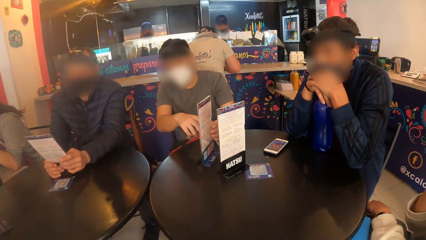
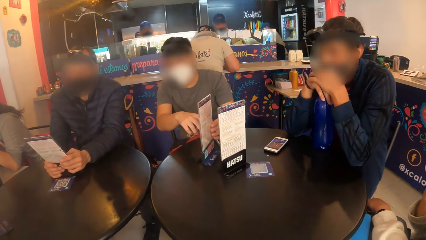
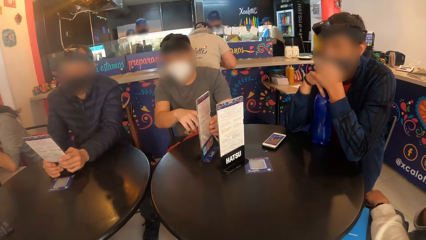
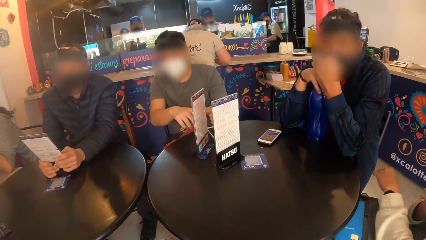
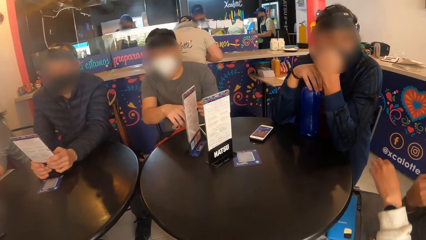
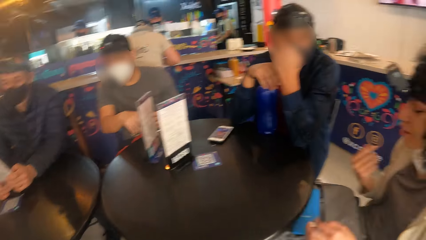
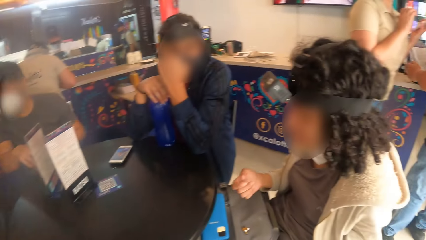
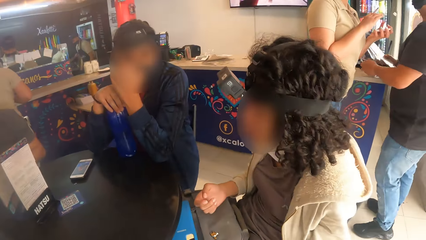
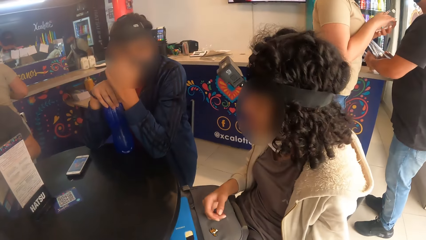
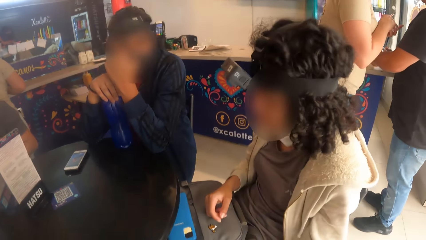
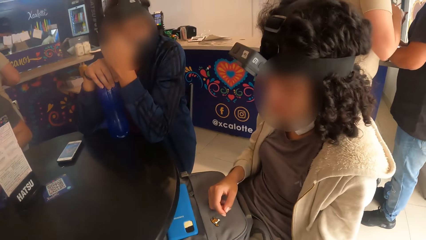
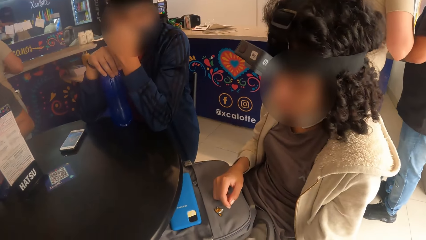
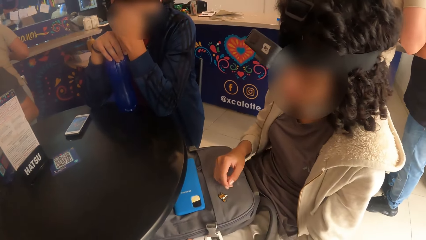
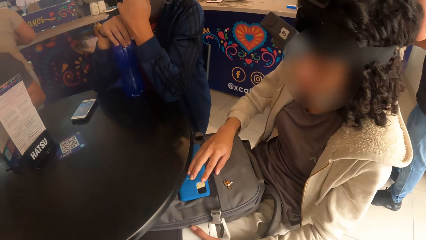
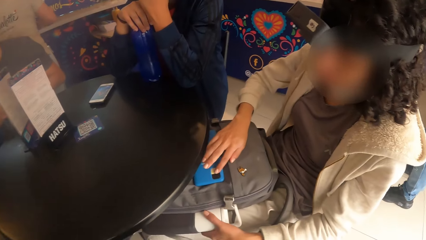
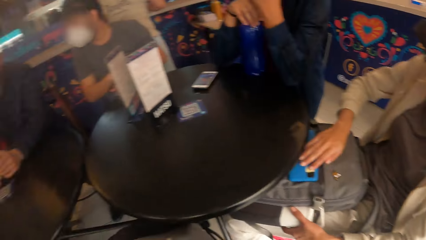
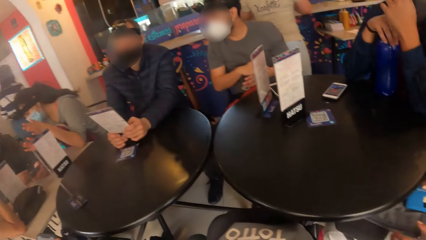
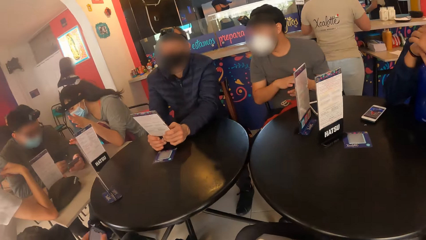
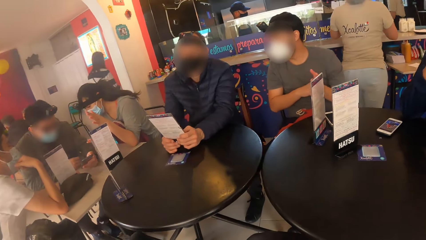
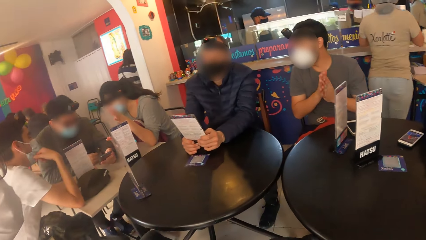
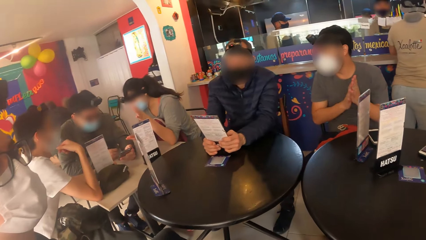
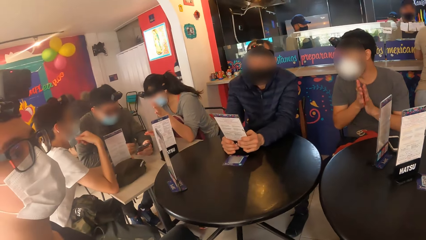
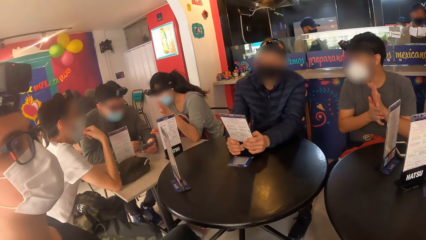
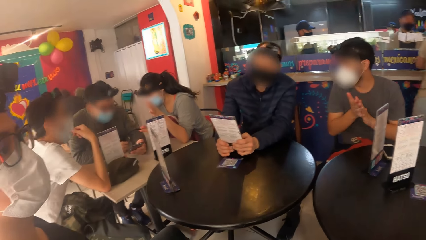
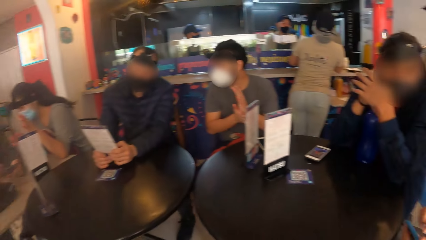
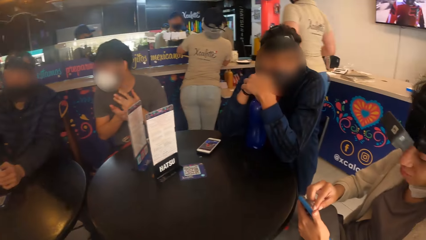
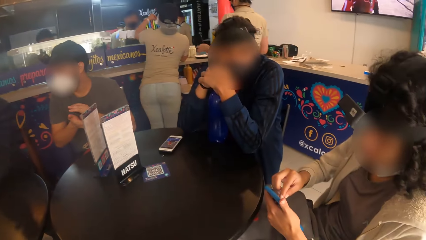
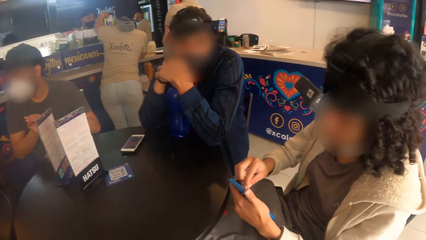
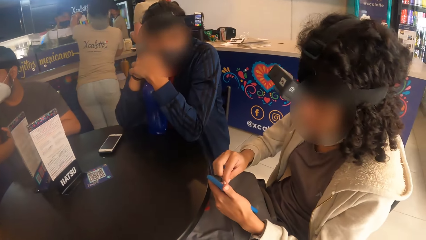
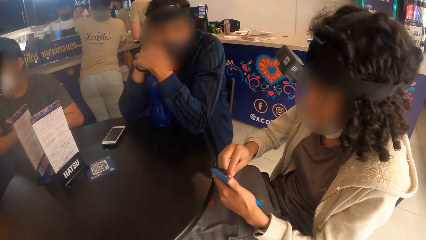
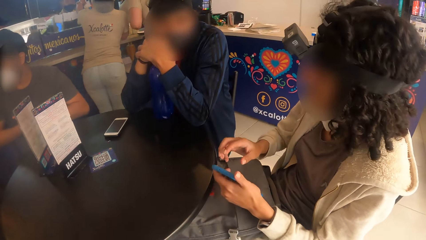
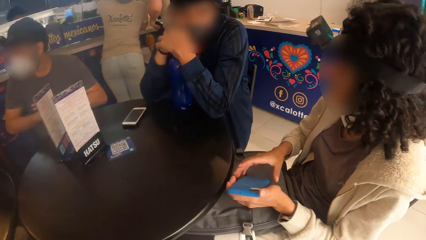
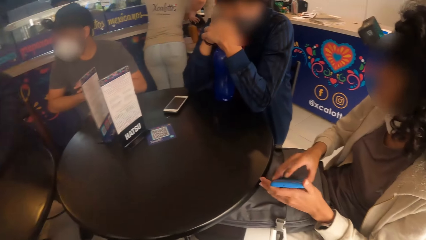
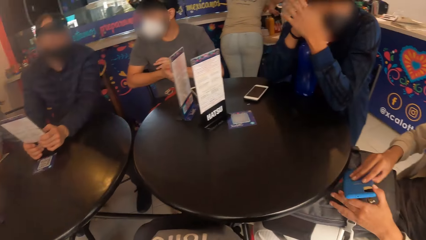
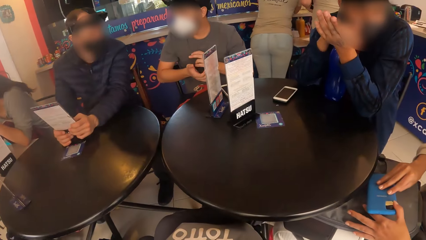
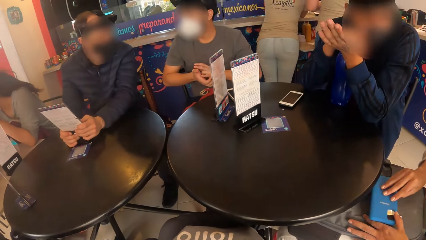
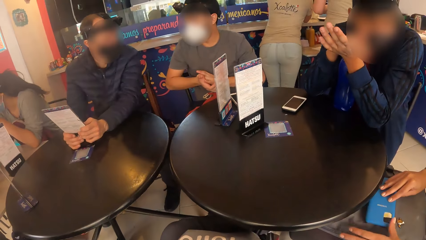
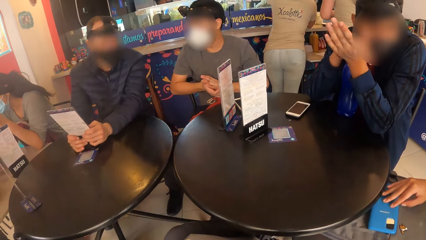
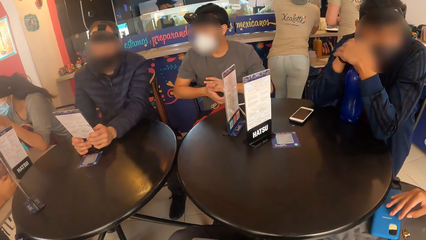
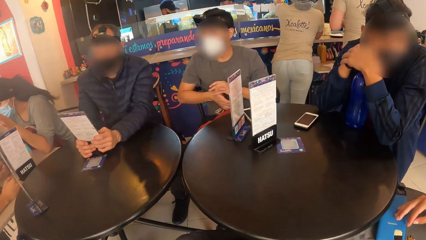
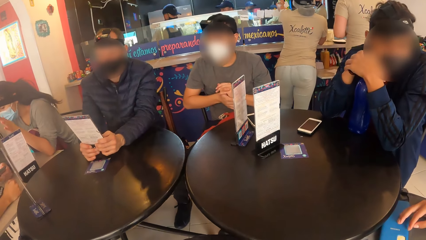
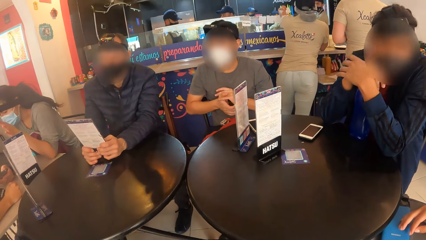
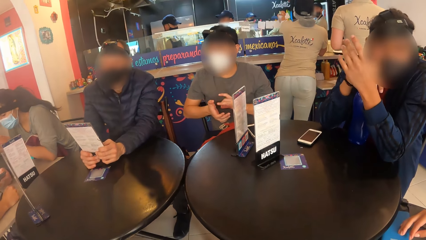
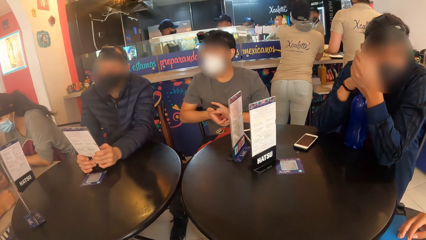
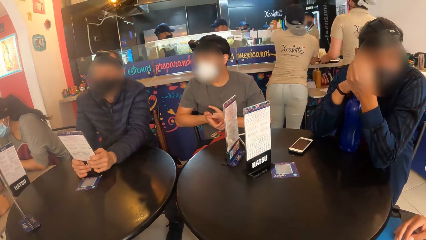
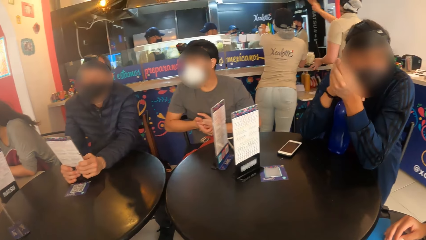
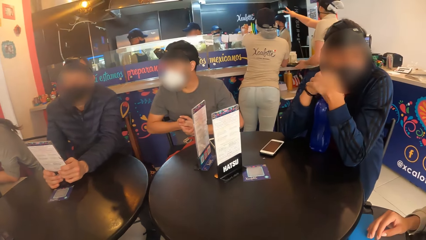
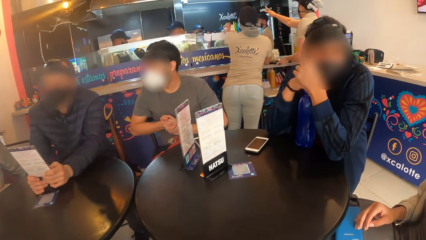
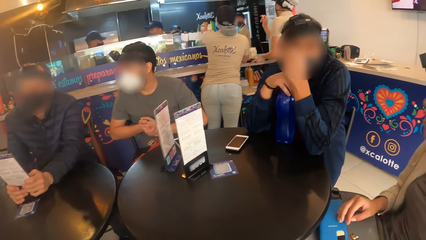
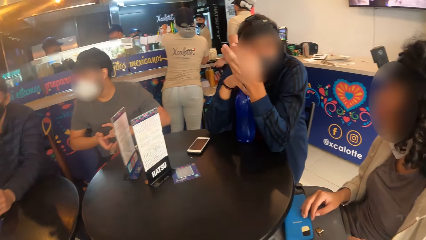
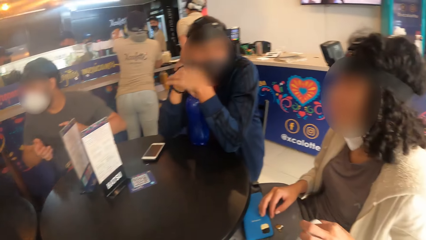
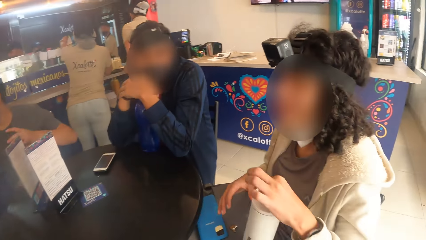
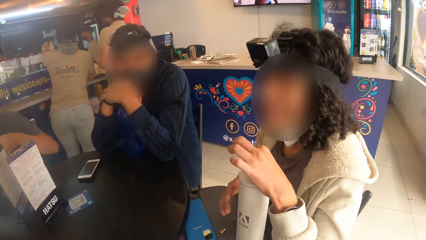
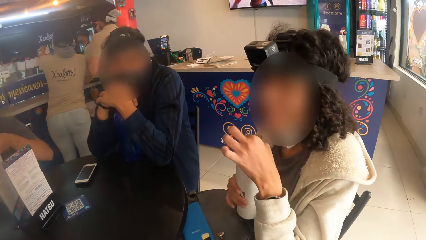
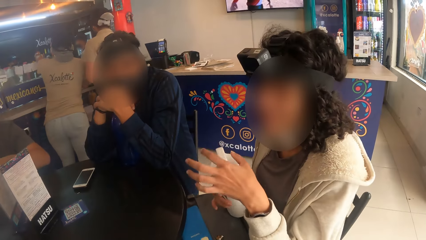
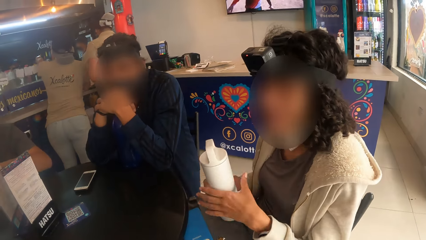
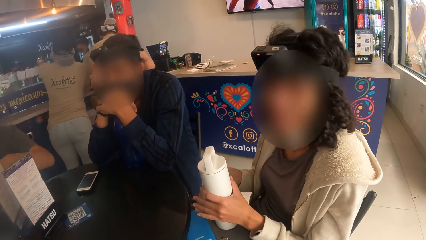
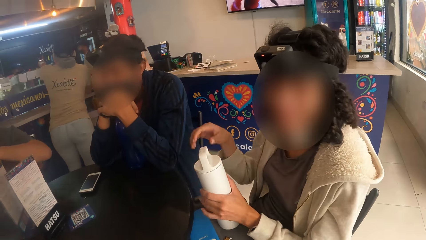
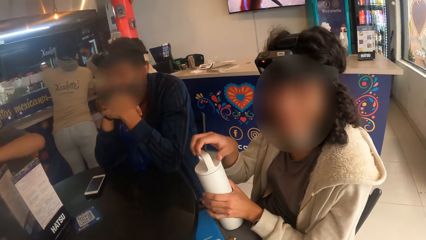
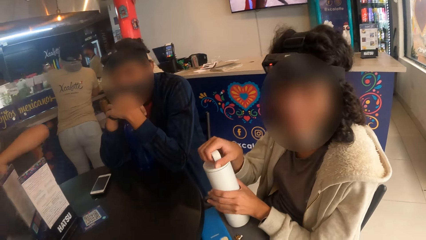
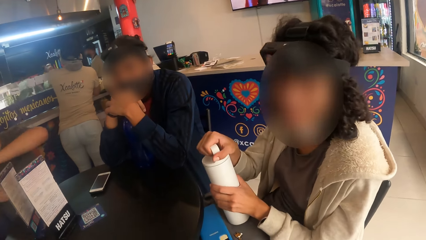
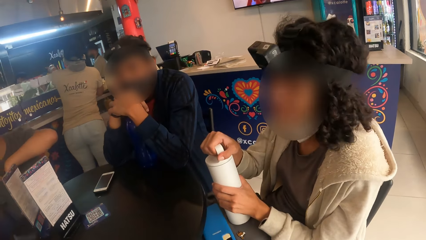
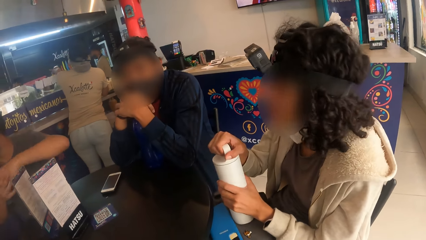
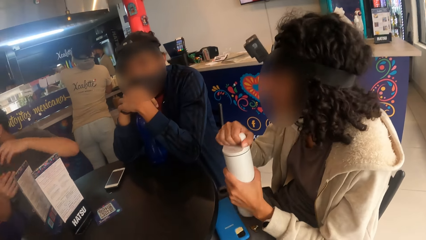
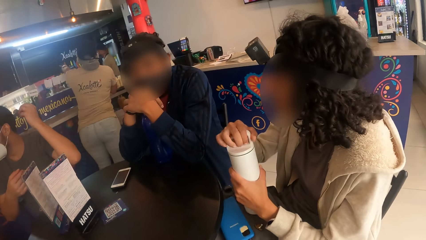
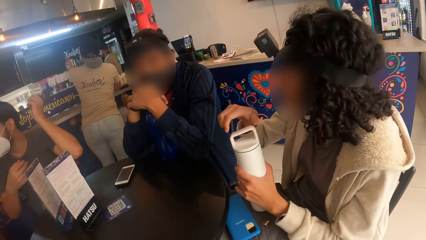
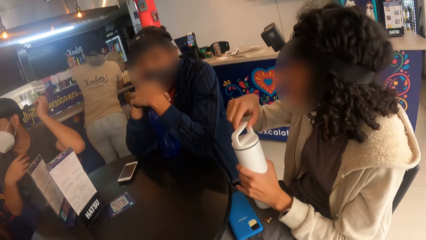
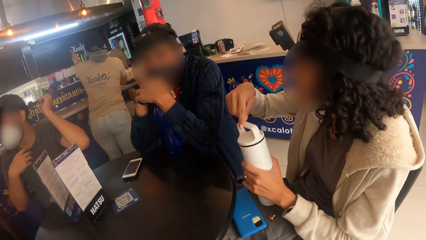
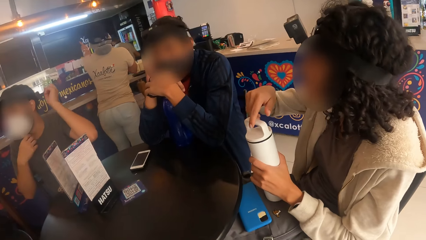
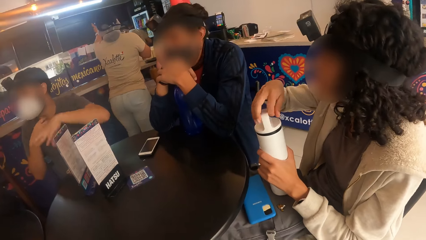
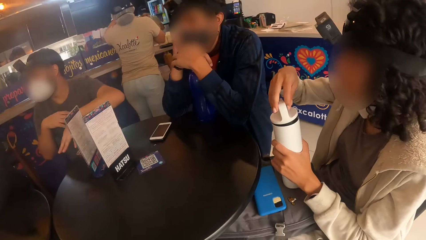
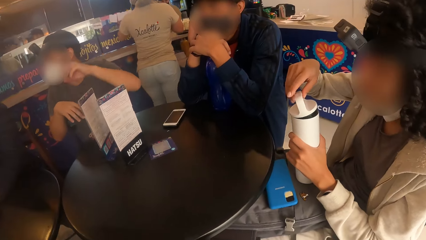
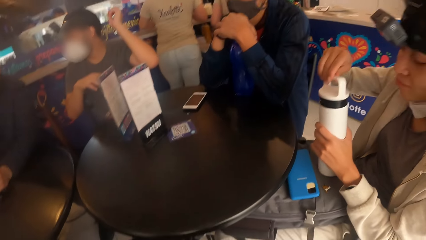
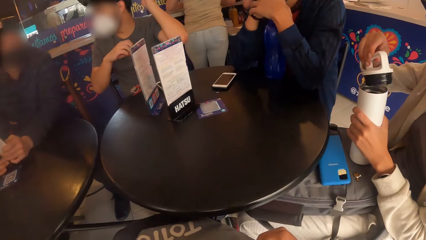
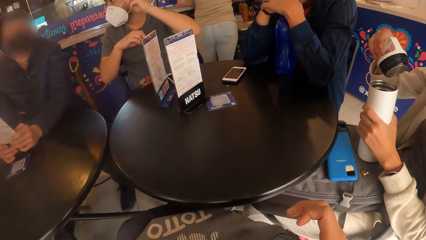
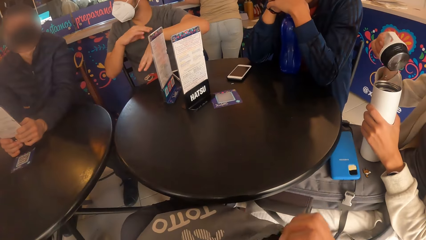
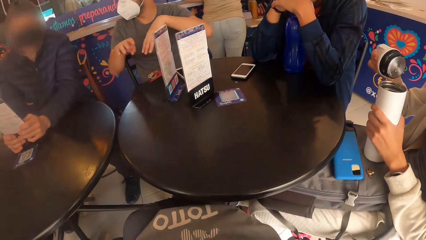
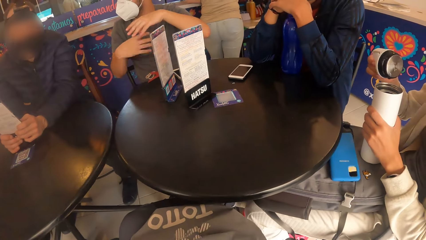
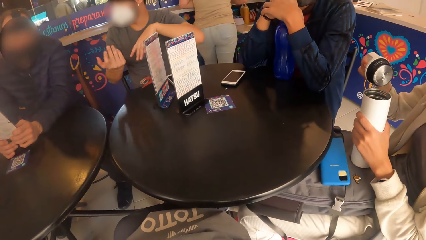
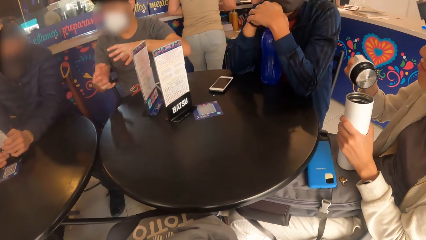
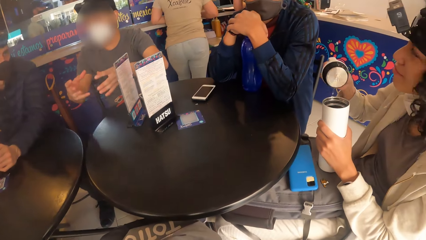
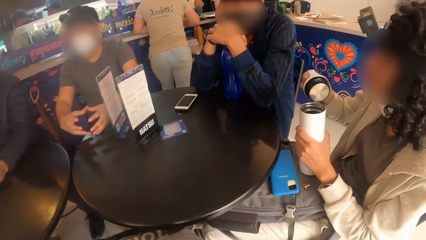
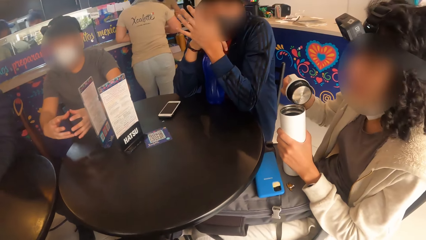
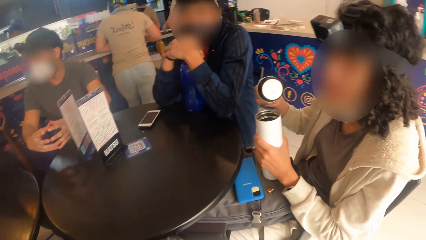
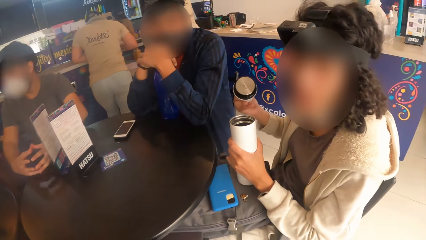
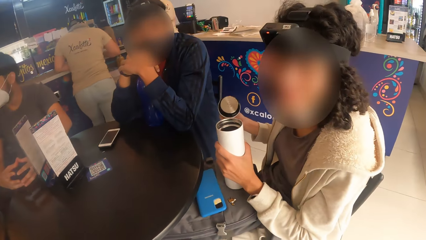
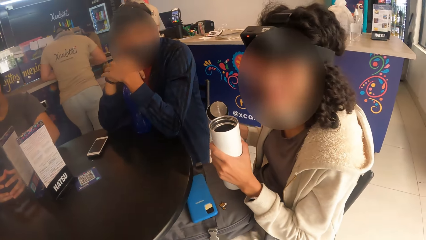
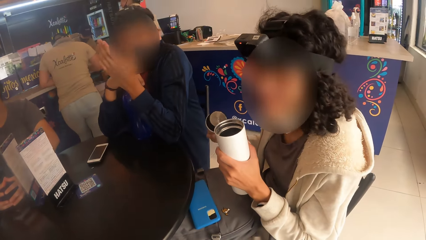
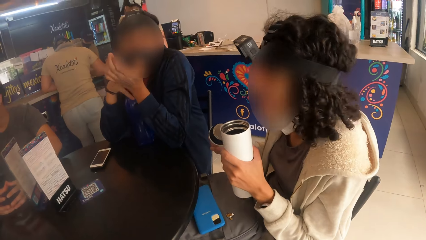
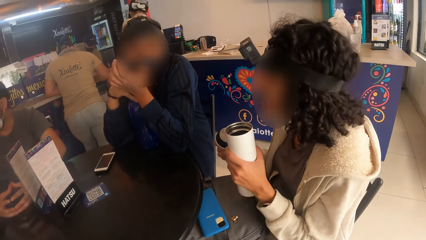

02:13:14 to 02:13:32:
The woman touches the phone on the bag on her lap with her right hand. The woman touches the phone in her left hand with her right hand. The woman drops the phone in her right hand on the bag on her lap. The woman passes the bottle from her left hand to her right hand. The woman holds the bottle with her right hand. The woman opens the bottle in her left hand with her right hand. The camera wearer opens the bag with his right hand. The woman shakes a lid with her right hand.
